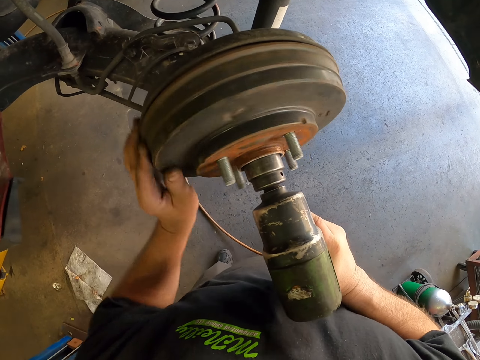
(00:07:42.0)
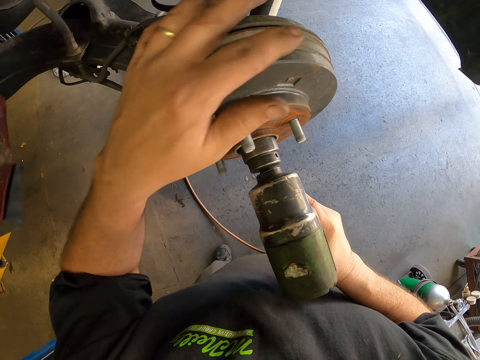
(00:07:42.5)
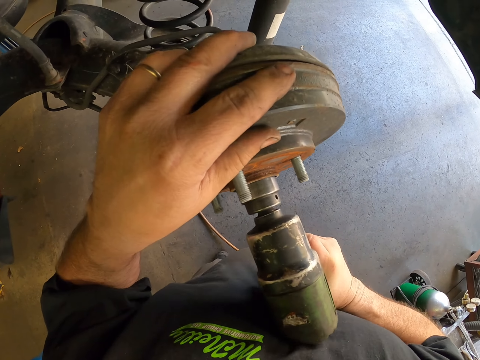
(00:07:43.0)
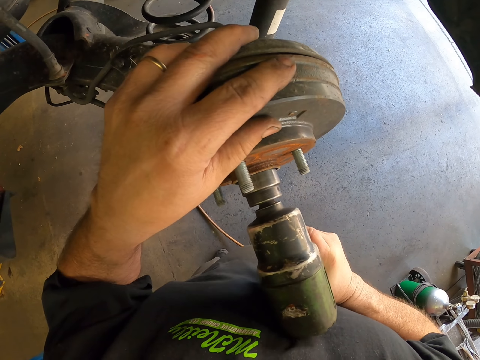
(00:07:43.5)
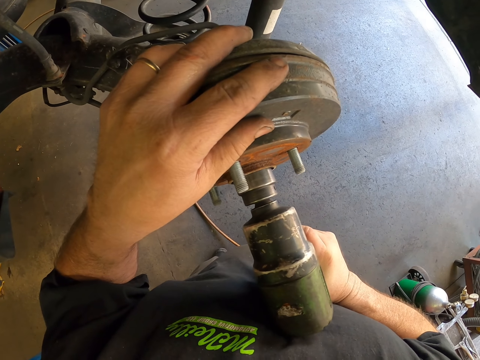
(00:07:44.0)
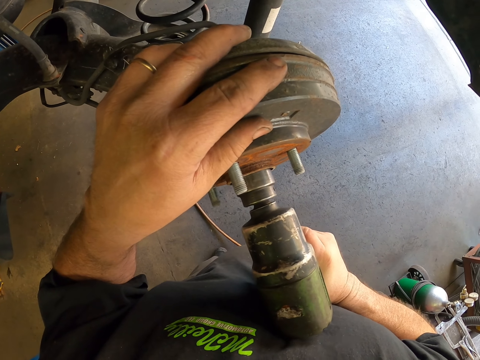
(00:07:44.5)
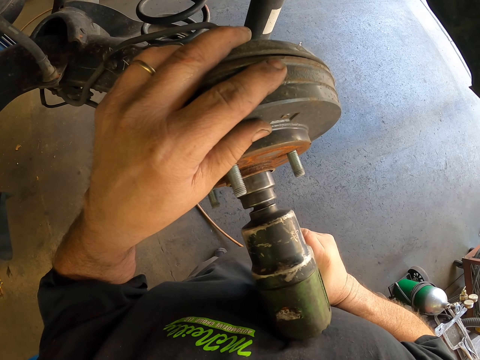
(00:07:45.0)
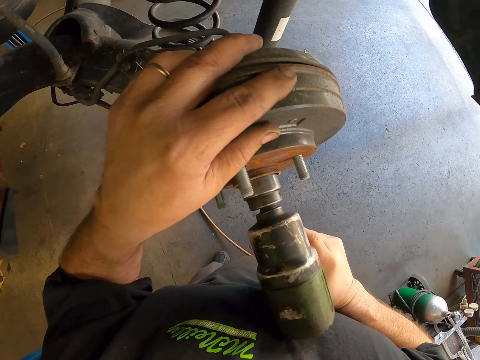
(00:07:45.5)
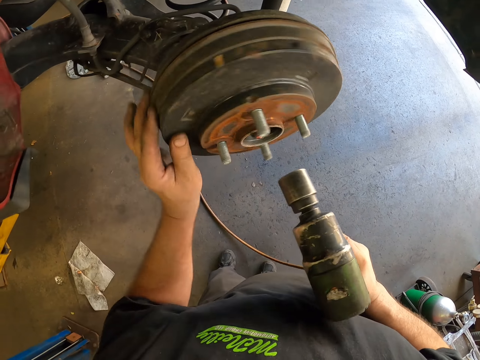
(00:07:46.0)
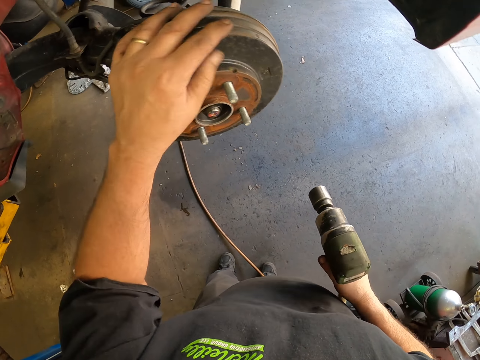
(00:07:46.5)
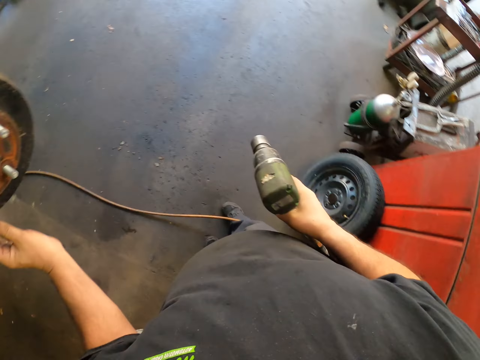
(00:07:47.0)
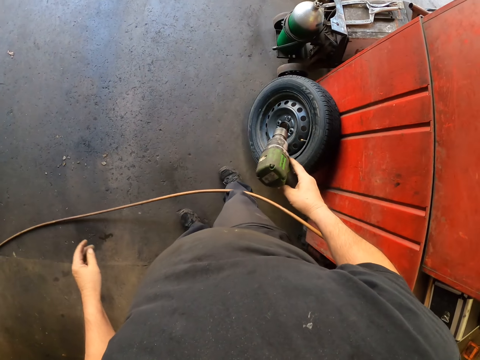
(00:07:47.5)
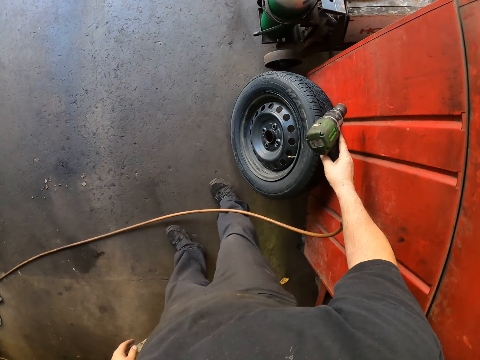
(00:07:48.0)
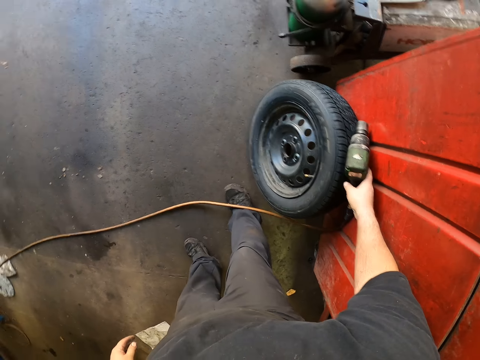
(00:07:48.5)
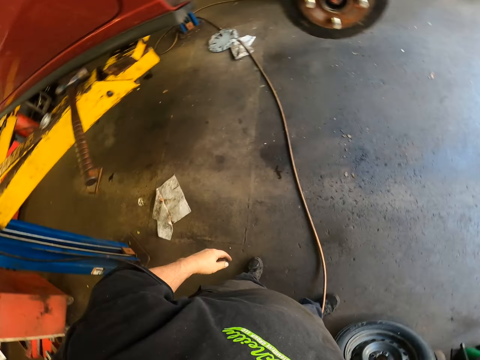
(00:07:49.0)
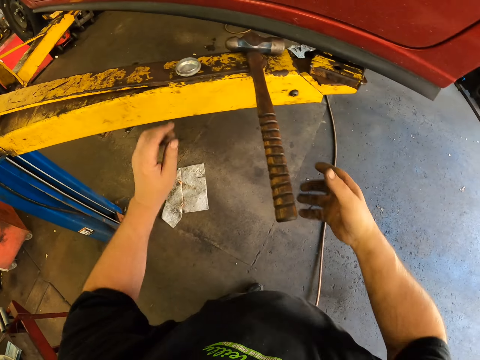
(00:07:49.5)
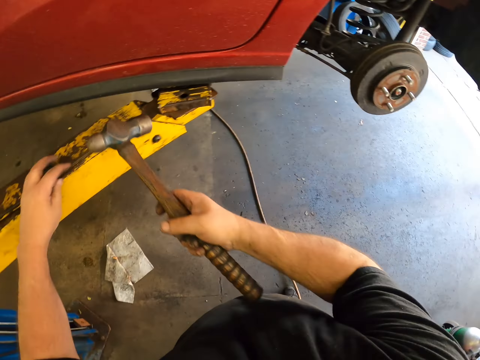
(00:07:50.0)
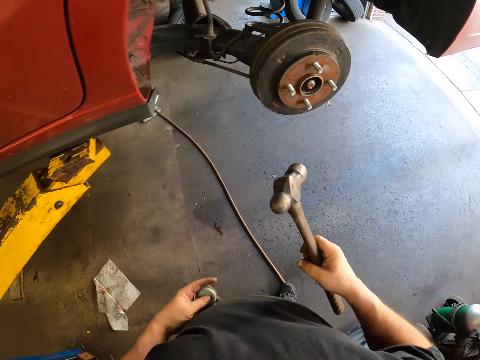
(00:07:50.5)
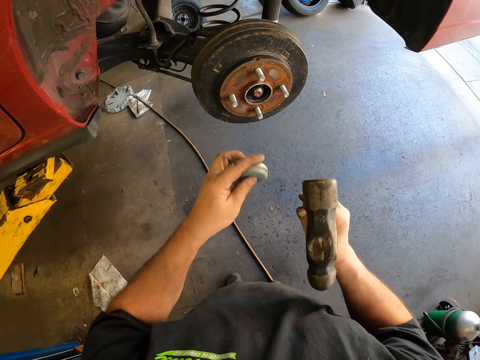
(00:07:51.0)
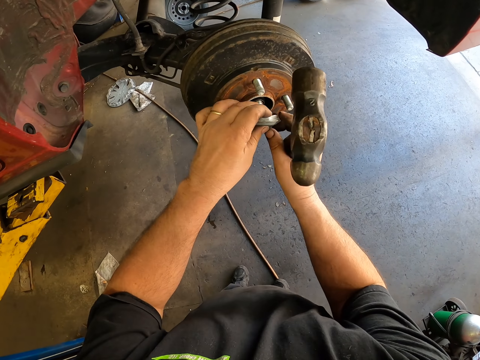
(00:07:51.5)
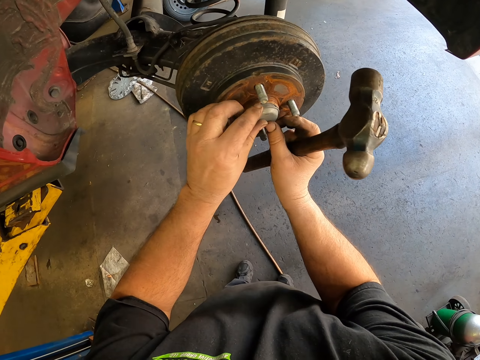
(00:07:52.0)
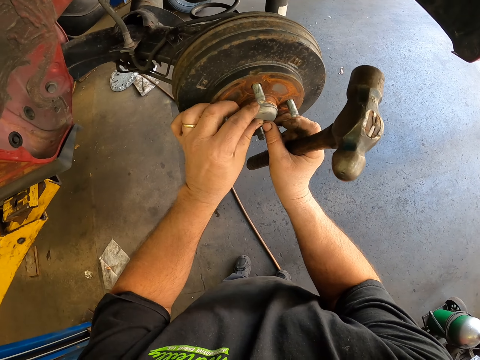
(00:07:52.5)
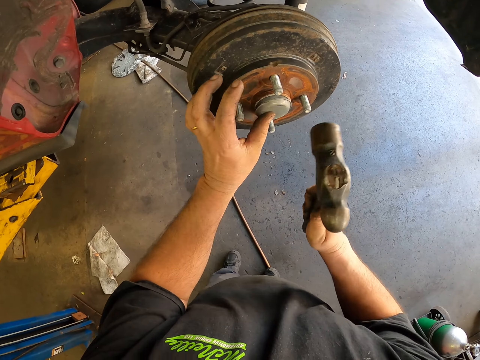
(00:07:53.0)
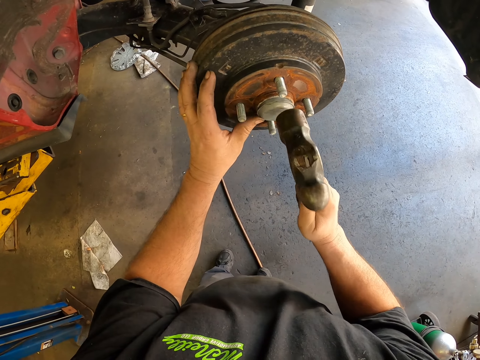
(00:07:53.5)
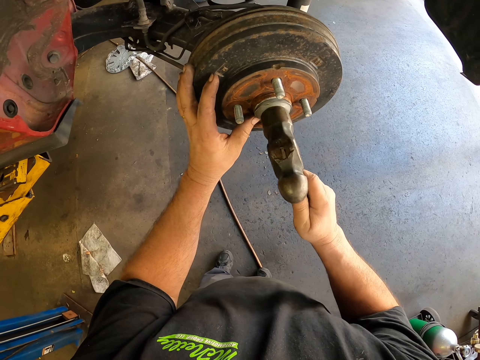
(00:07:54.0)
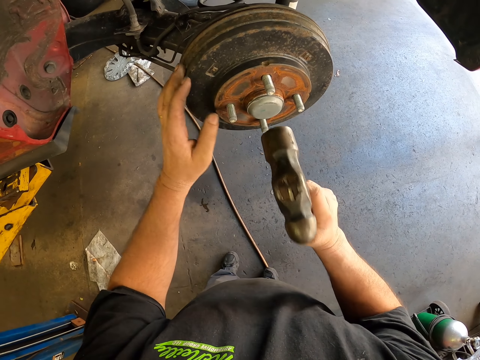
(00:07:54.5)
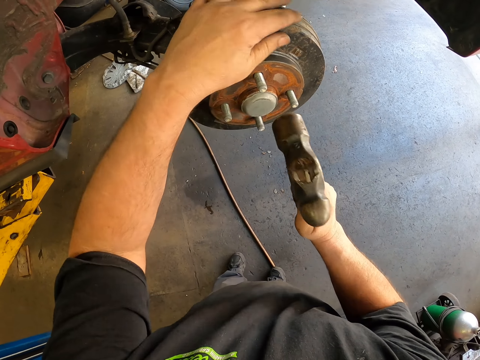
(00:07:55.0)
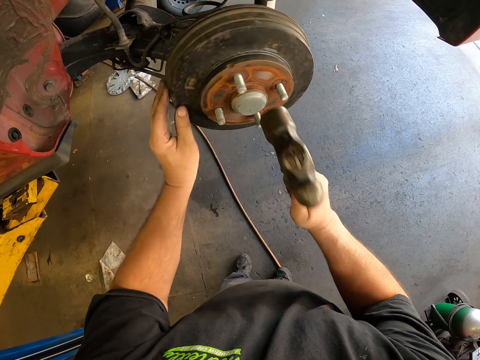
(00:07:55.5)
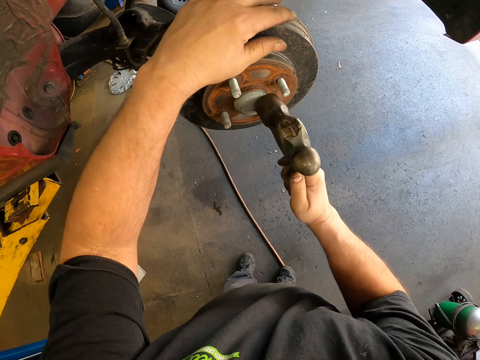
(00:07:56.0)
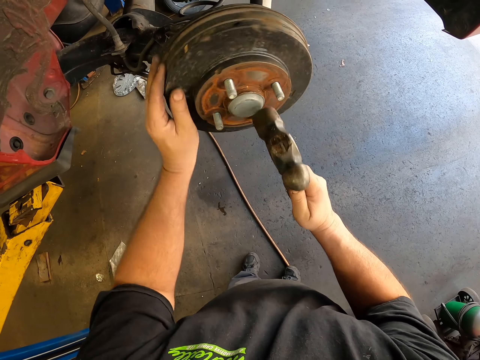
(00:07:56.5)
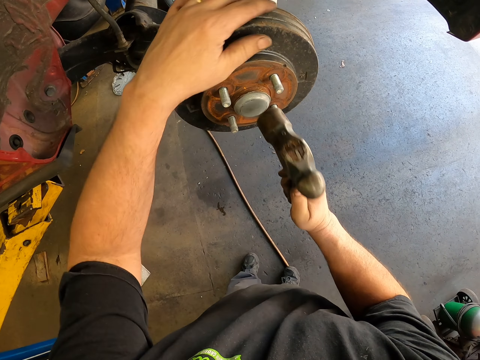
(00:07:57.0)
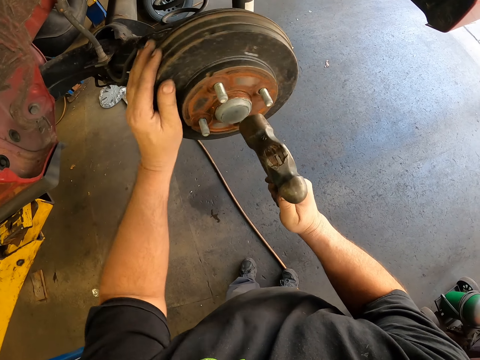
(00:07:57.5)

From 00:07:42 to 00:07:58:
The camera wearer puts the tightening wheel bearings machine down on the tire. They walk around the garage. They pick up a hammer. They put a cover on the bearing. They rotate the wheel rim. They hammer on the cover.

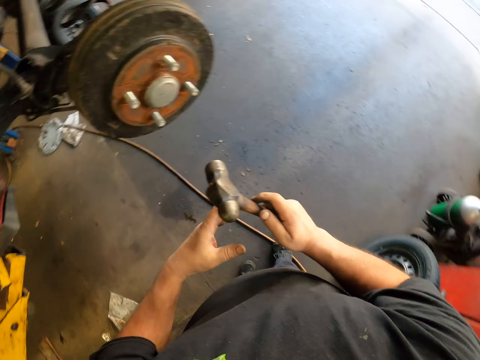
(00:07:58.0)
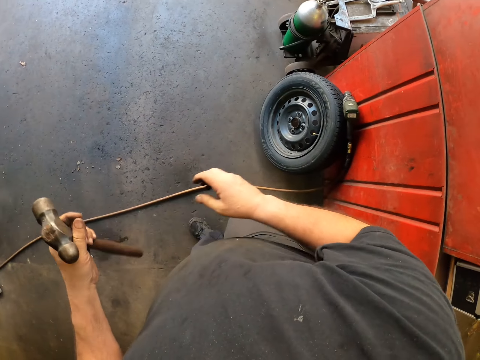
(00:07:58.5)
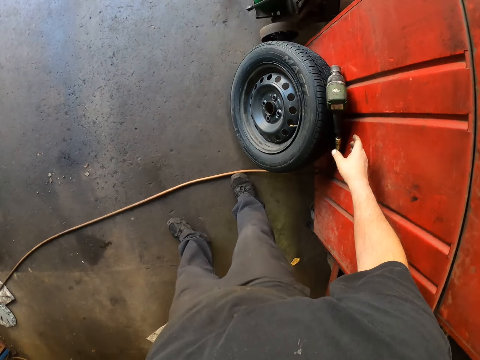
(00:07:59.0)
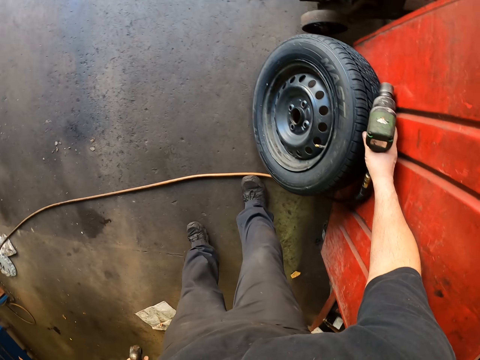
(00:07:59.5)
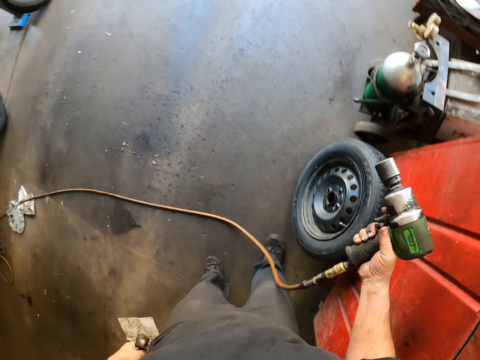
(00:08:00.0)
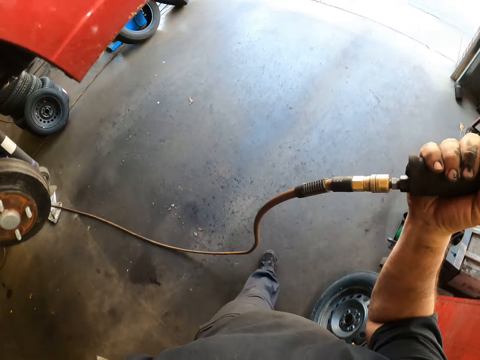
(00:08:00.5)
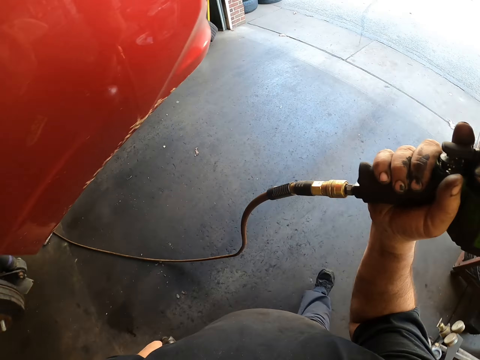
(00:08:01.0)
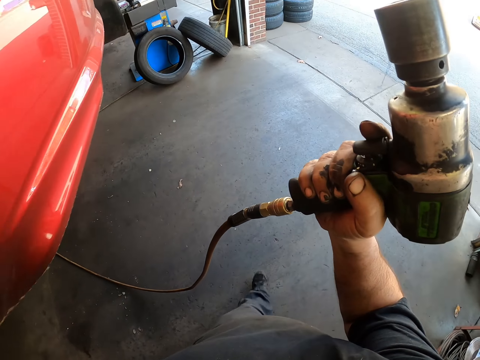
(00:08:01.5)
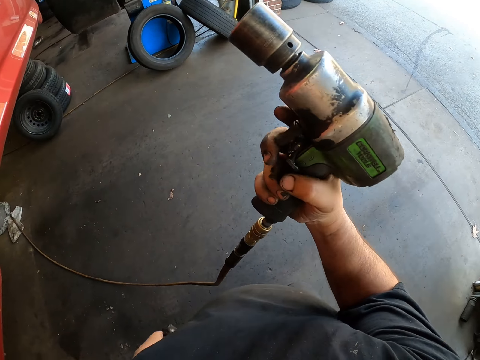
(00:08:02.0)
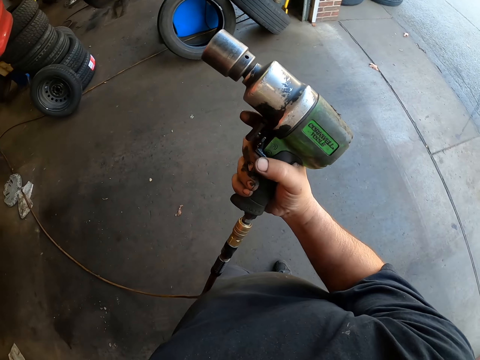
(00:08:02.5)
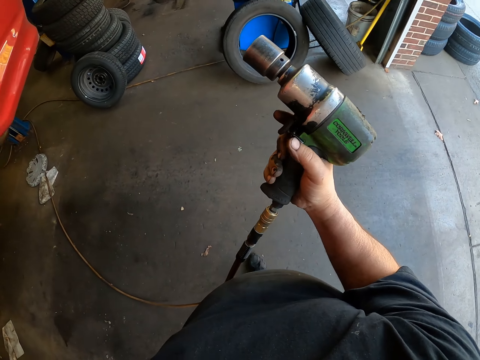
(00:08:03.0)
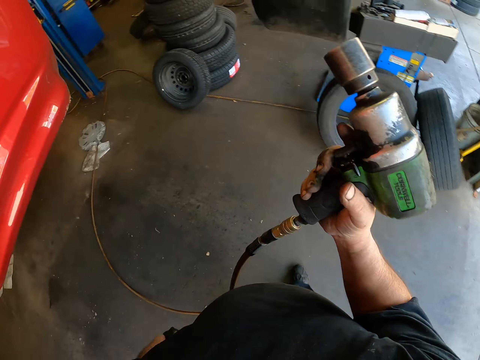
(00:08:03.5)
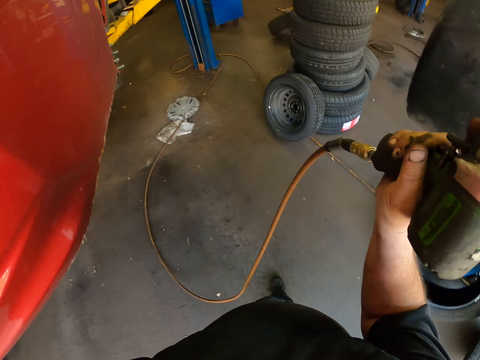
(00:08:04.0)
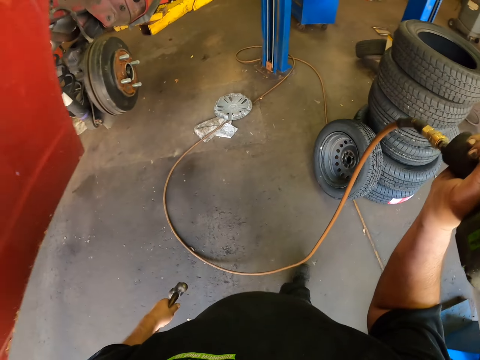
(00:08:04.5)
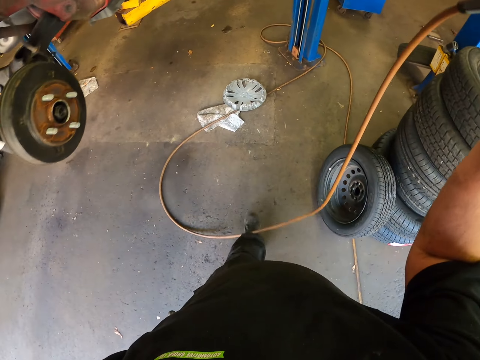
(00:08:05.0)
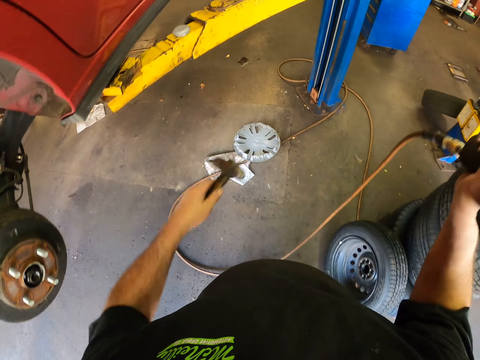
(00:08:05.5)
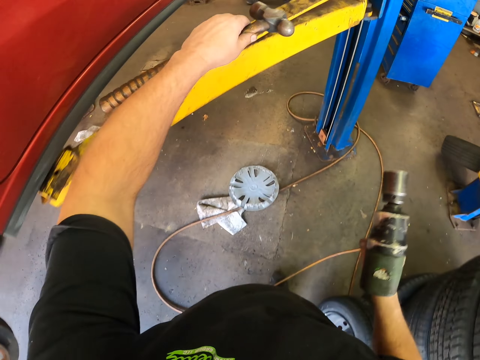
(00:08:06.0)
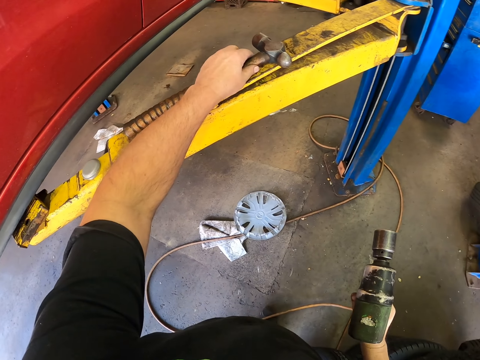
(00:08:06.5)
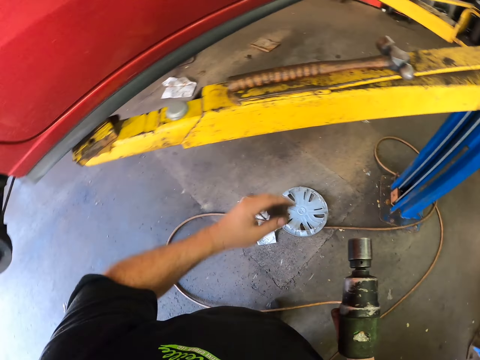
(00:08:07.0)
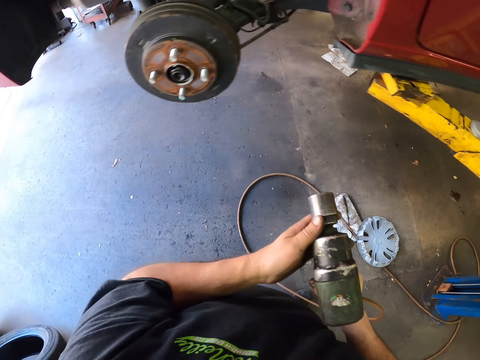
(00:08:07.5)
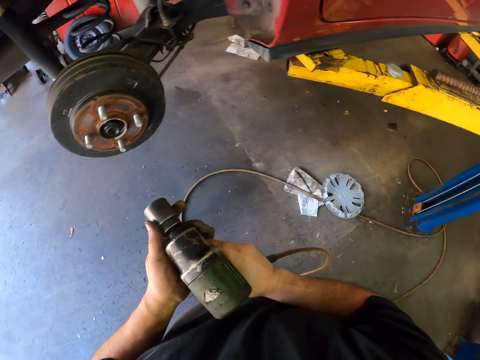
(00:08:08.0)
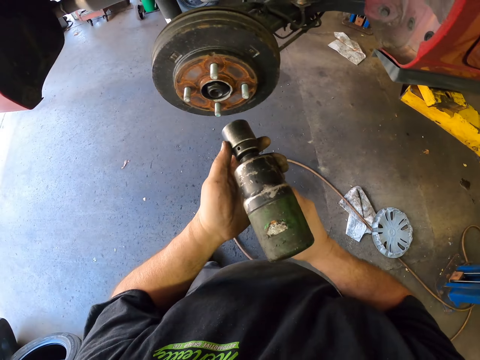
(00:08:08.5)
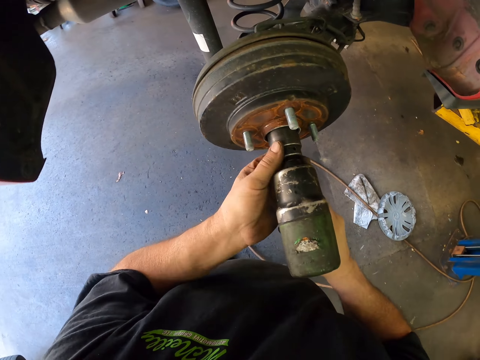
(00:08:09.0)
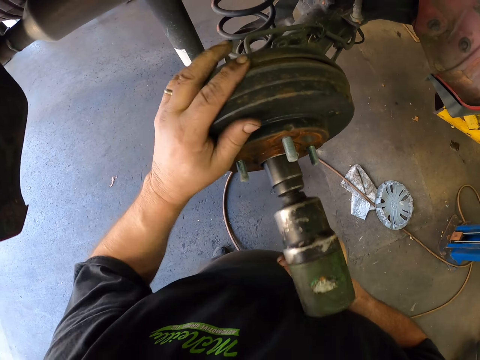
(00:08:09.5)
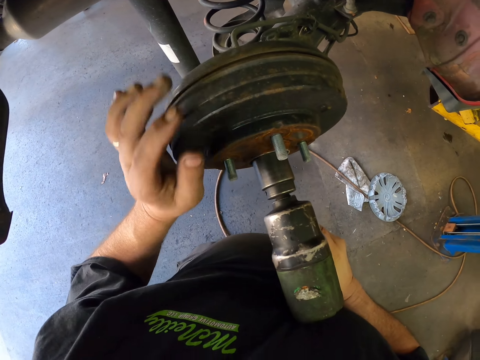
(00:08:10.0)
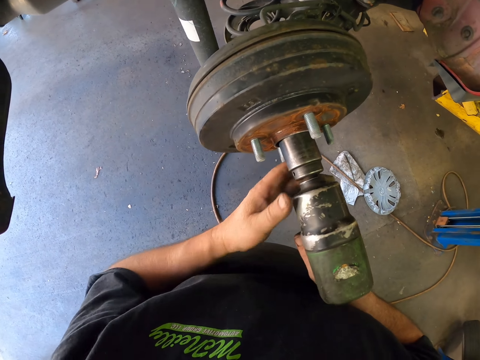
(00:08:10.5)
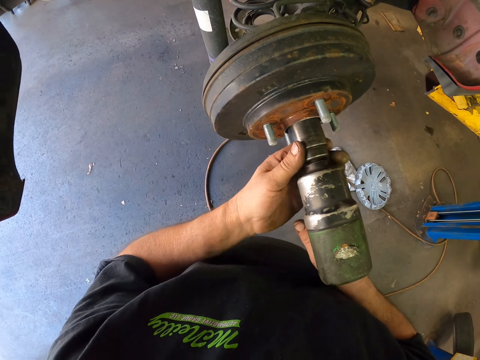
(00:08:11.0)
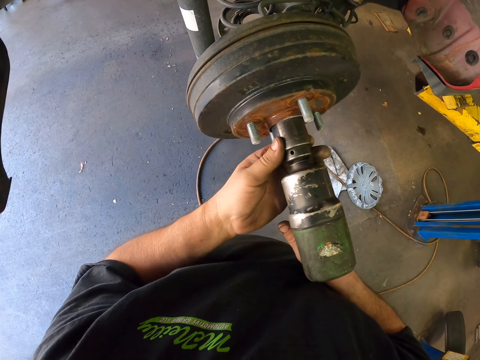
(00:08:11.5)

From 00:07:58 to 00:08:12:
The camera wearer picks up the tightening wheel bearings machine from the tire. They carry the tightening wheel bearings machine. They walk around the garage. They put the hammer down. They use the tightening wheel bearings machine on the wheel.
